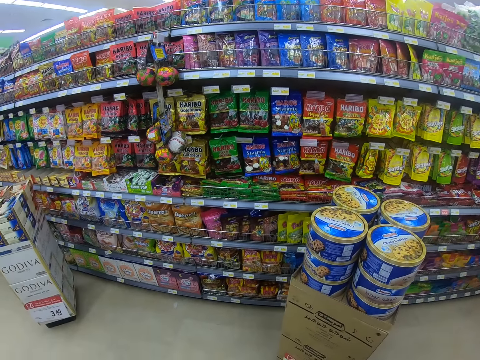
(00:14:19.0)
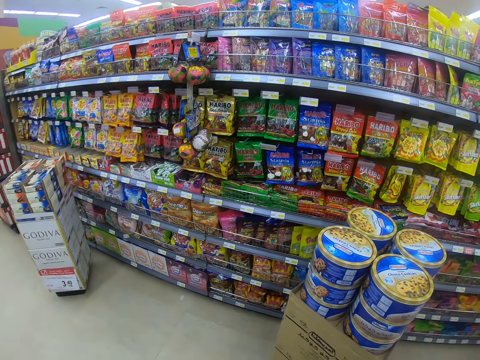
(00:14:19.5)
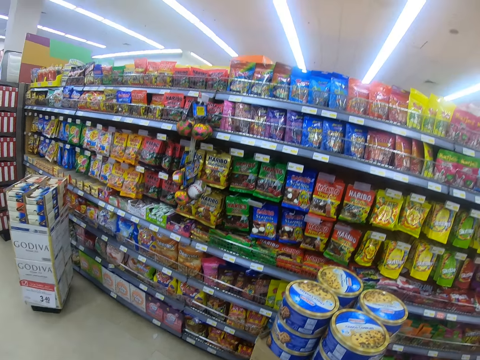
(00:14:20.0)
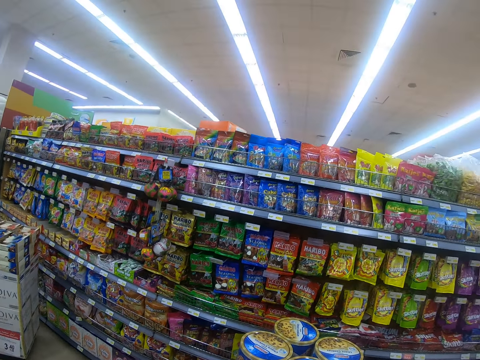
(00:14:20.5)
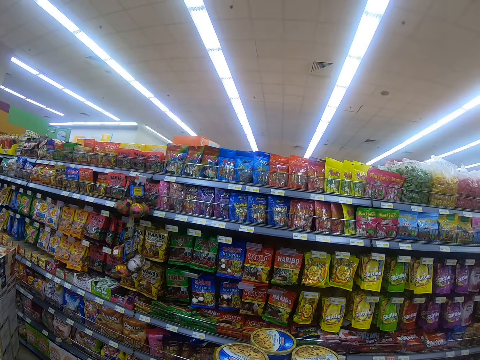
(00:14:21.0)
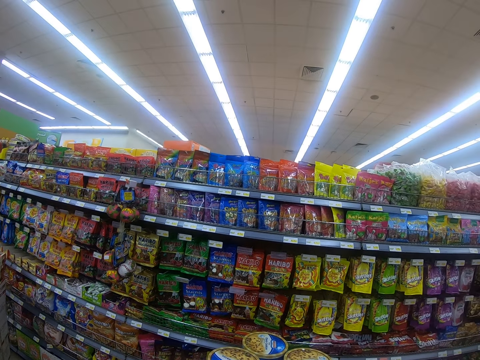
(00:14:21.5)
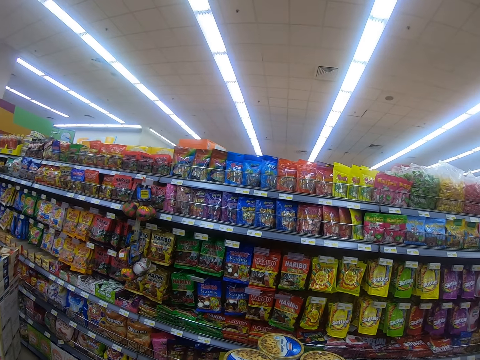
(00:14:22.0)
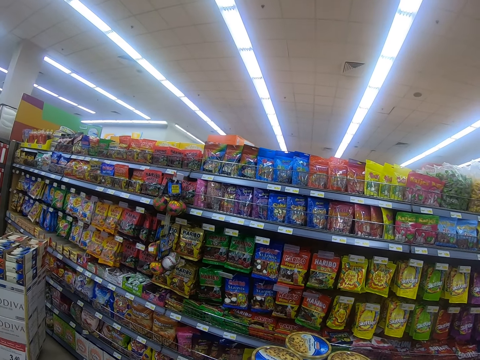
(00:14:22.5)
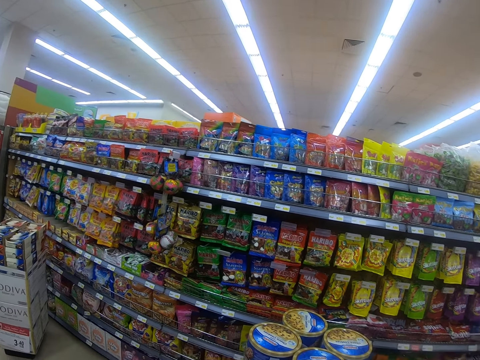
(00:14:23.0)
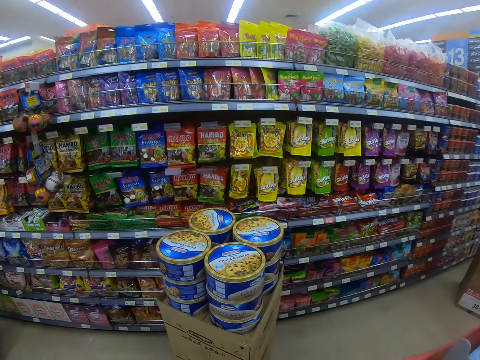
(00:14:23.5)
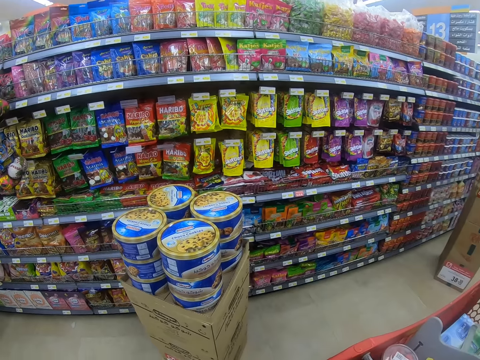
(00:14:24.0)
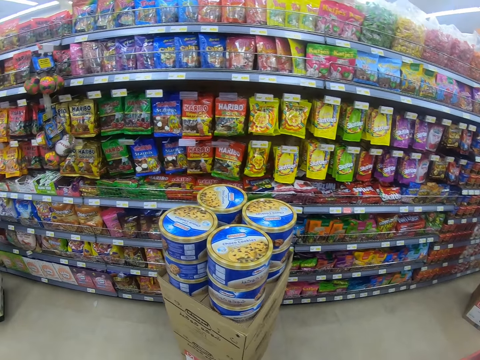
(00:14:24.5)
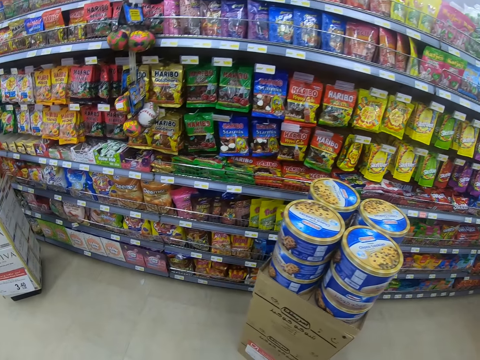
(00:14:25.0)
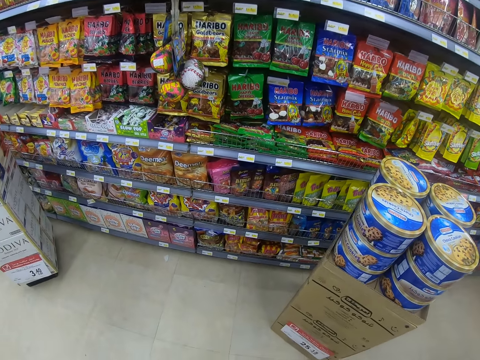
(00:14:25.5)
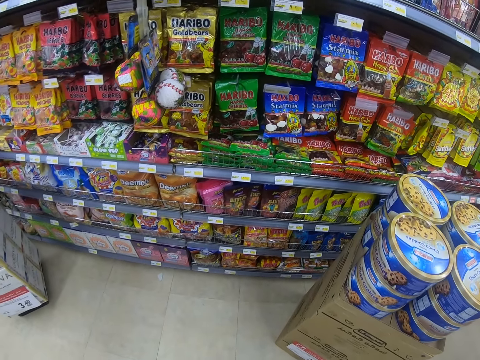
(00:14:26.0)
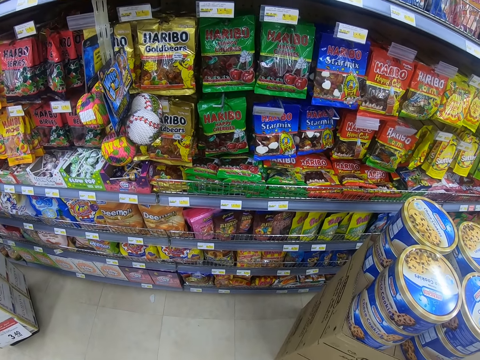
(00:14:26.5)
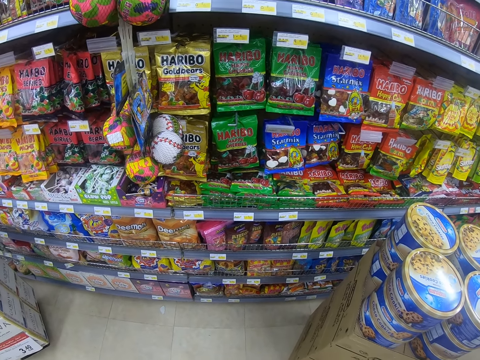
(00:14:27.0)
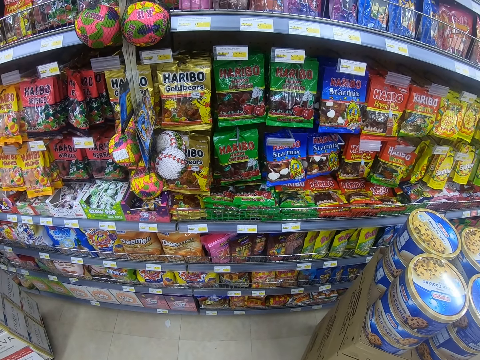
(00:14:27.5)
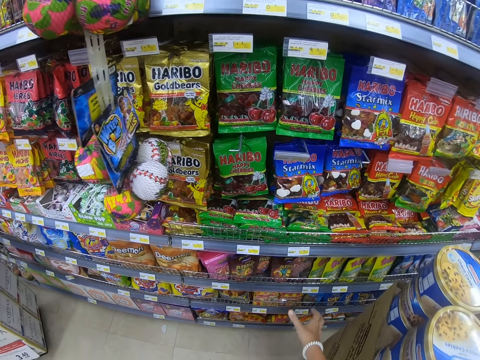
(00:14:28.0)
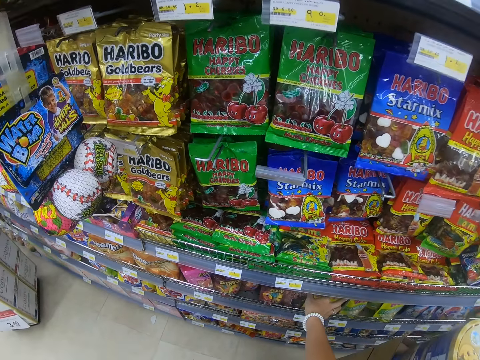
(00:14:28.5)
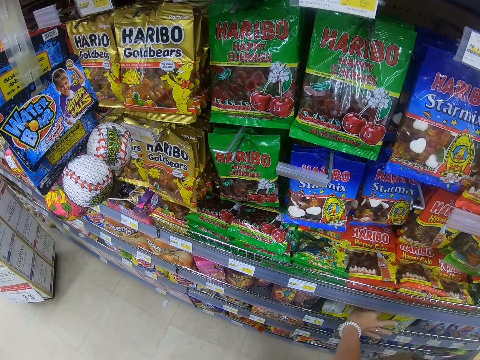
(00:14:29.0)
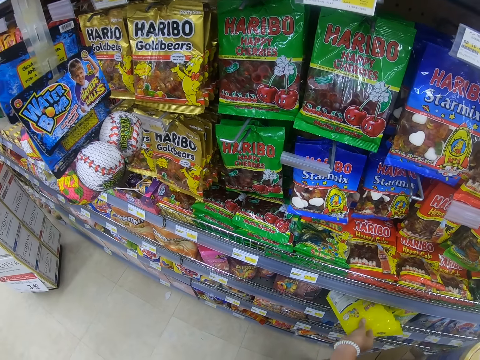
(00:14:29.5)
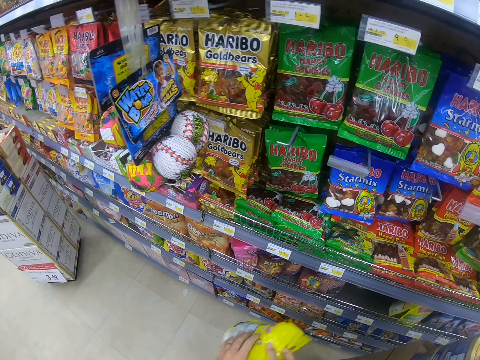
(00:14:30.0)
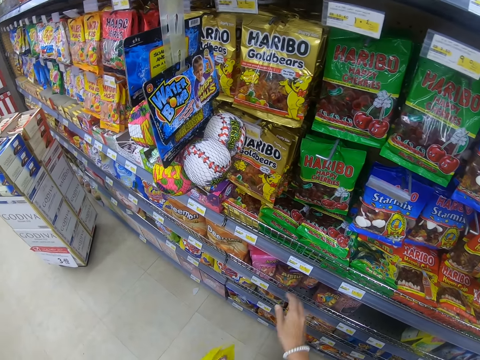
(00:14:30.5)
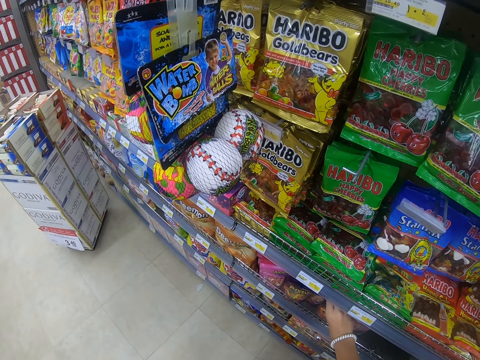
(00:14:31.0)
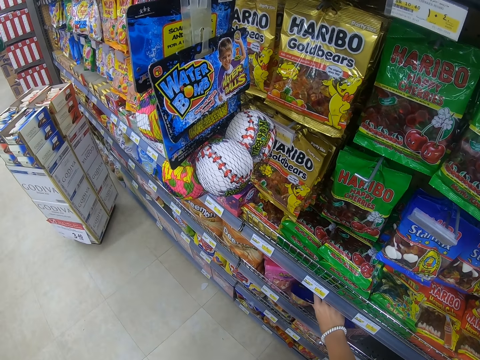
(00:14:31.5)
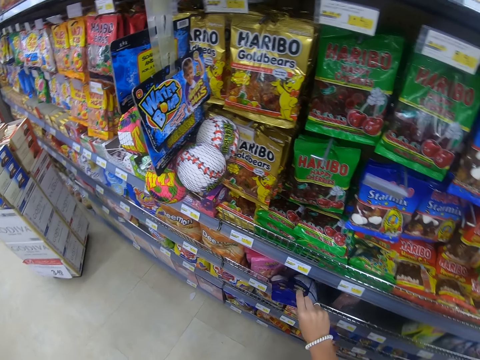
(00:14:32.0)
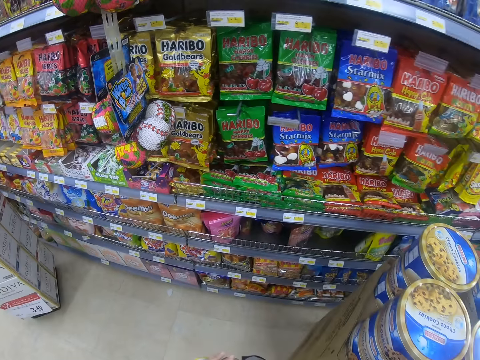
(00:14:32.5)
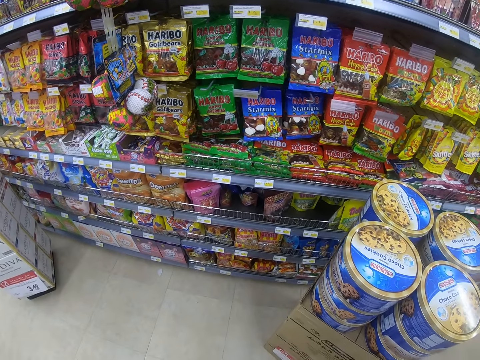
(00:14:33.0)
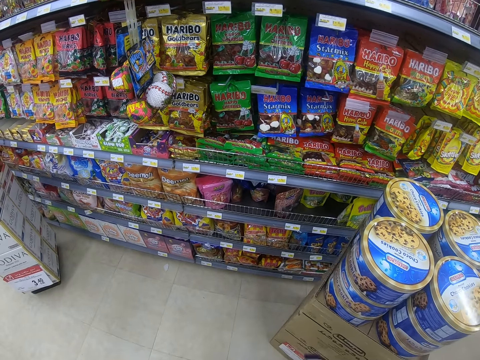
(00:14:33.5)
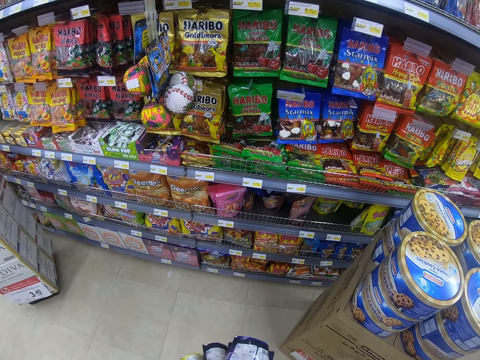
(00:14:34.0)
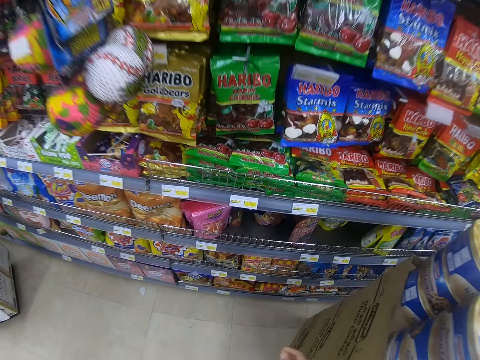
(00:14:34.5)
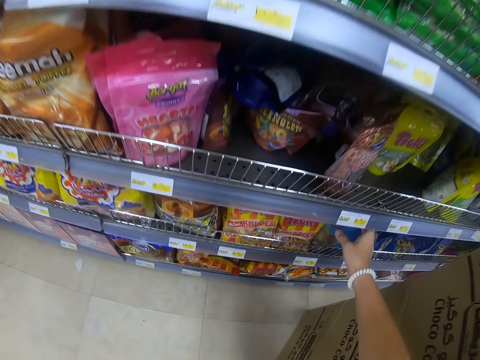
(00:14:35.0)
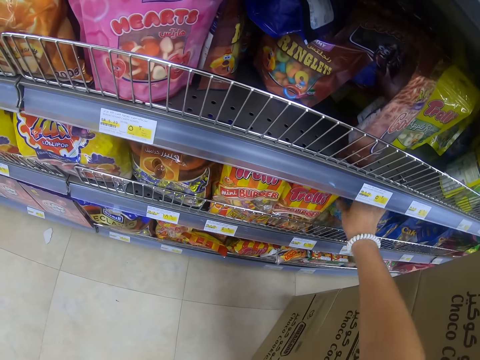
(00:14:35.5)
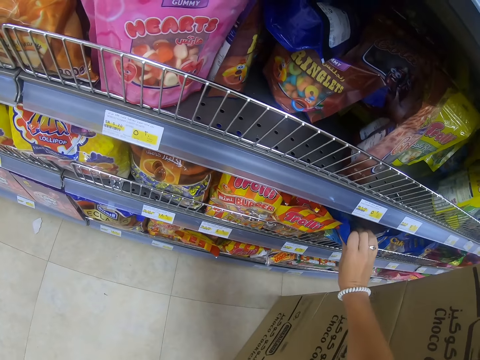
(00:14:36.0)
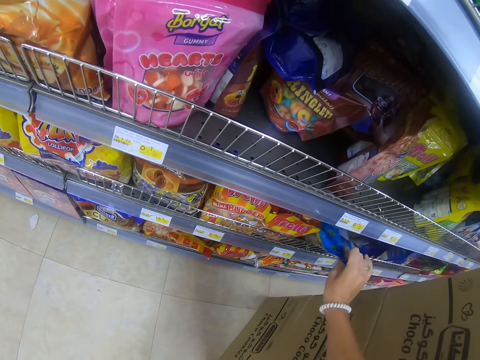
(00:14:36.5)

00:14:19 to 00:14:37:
The camera wearer looks around the supermarket shelf, walks around the supermarket and stops the trolley. They pick up the packet from the shelf. They pick up the packet from the shelf again. They move the leg. They look at the shelf. They pick up the packet from the shelf again.

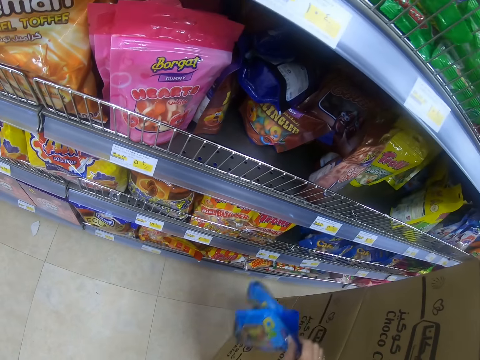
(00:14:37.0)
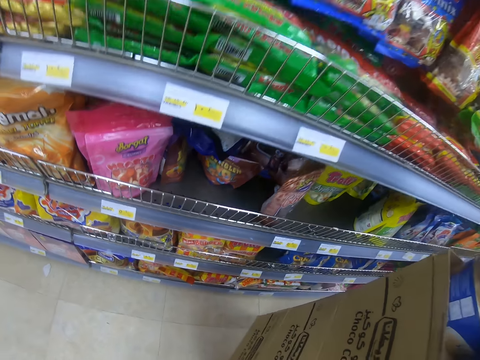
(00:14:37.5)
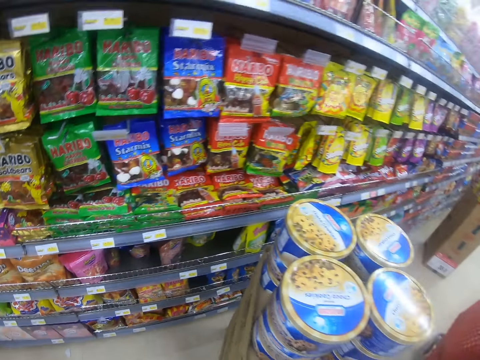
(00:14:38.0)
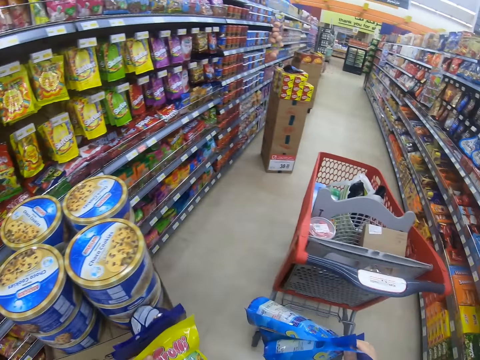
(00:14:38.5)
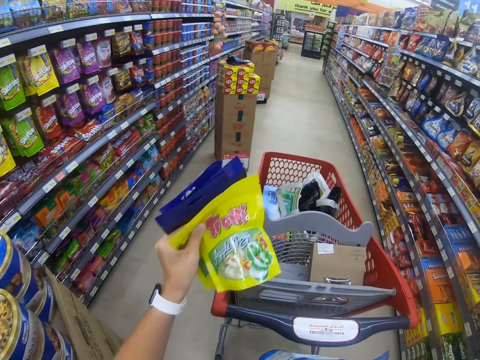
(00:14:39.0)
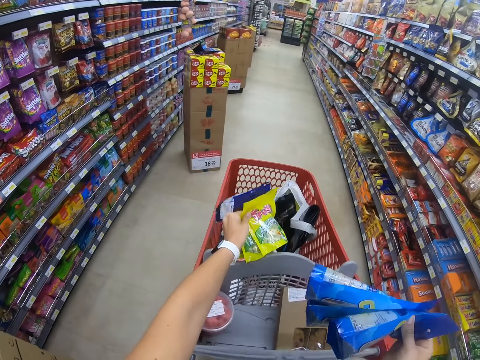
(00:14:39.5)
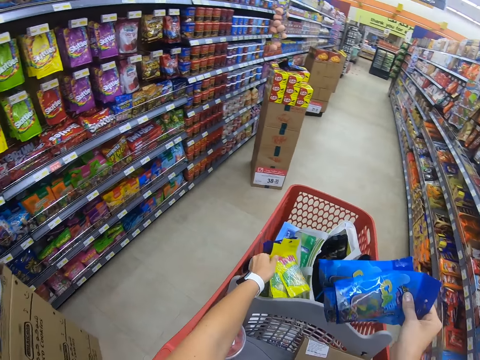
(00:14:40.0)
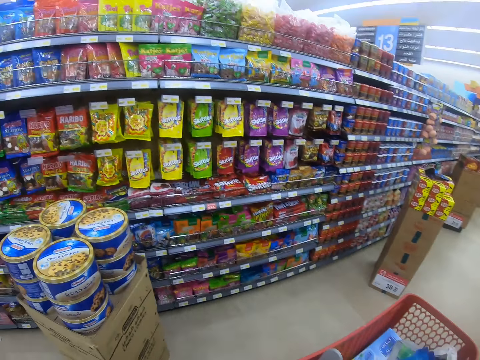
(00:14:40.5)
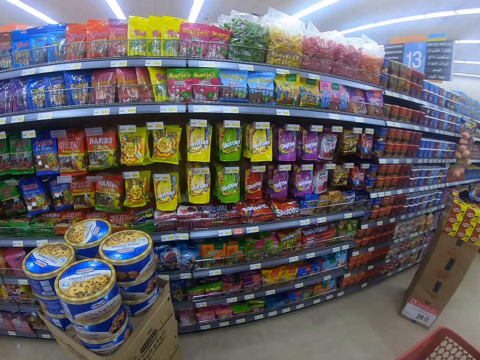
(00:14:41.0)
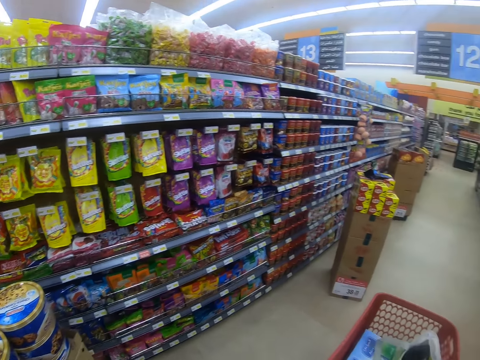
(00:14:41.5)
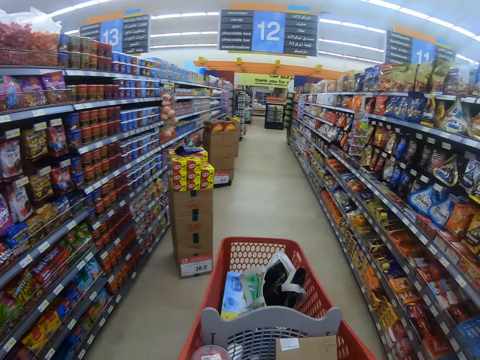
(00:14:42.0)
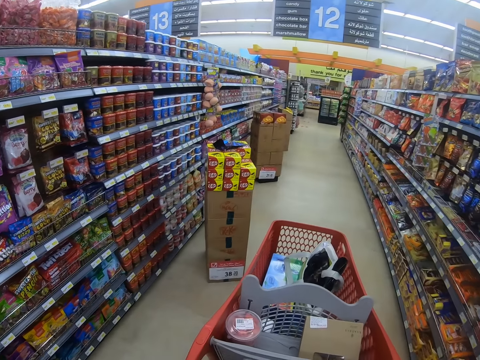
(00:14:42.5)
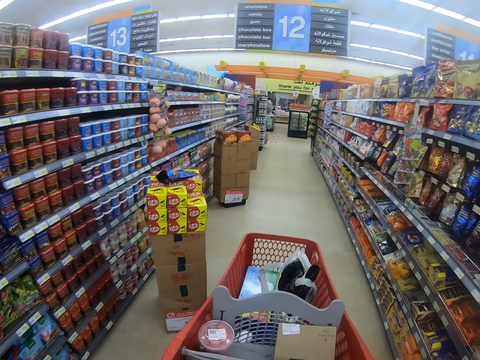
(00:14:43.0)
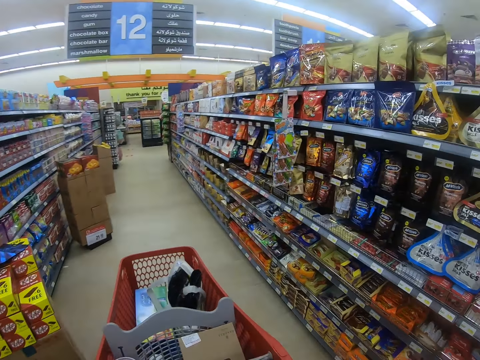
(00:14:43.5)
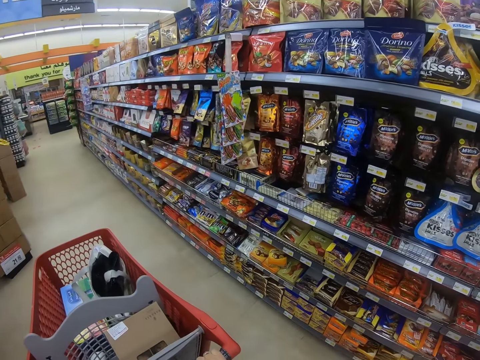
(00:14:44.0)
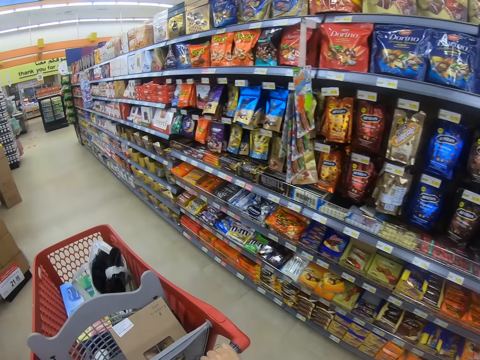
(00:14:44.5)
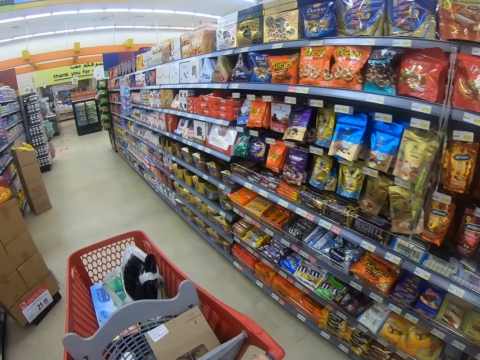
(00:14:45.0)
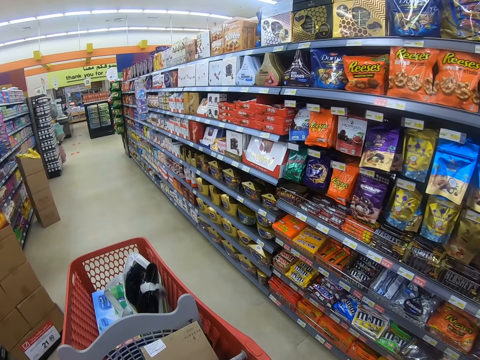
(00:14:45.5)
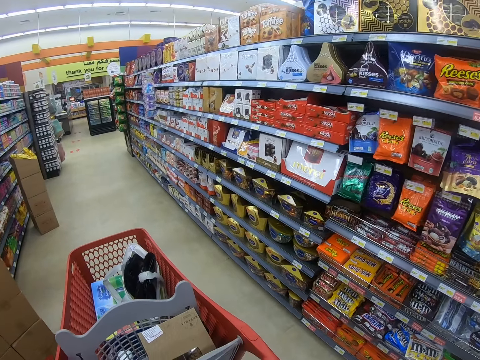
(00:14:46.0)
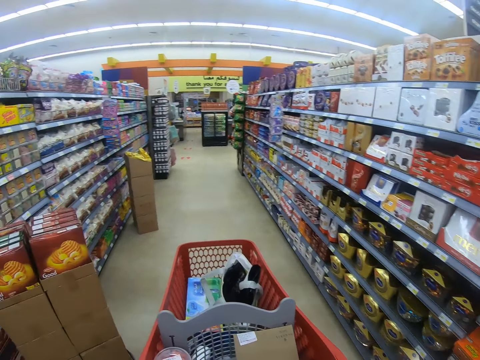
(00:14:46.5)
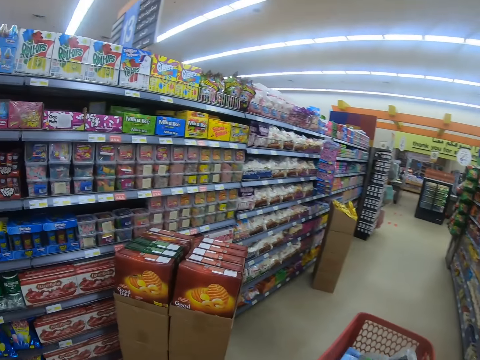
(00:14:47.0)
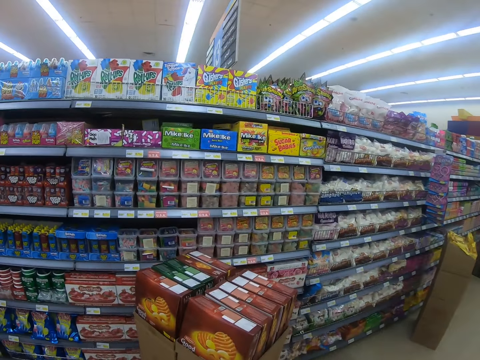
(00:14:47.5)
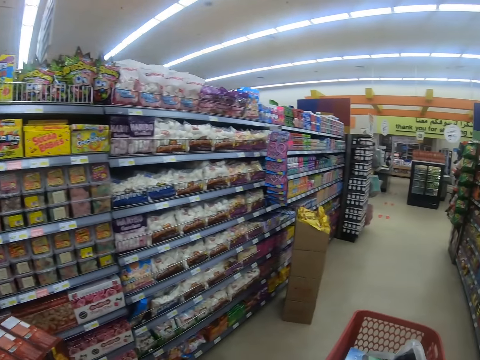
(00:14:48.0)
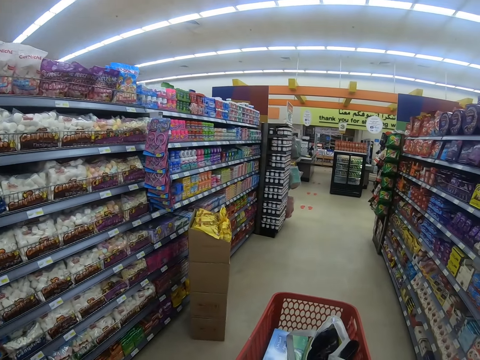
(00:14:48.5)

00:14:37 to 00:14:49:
The camera wearer steps forward. They walk around the supermarket. They put the packets in the trolley. They look around the supermarket shelf. They put the packets in the trolley again. They push the trolley. They pull the trolley, walk around the supermarket and look around the supermarket shelf.
